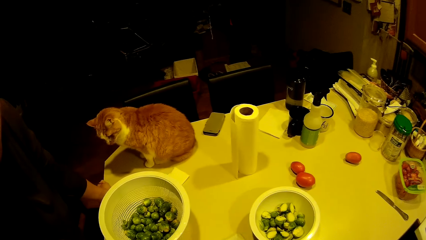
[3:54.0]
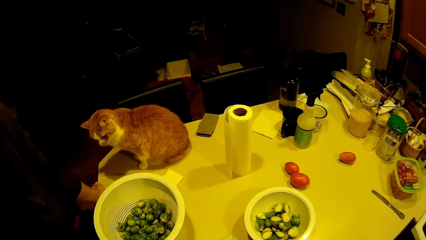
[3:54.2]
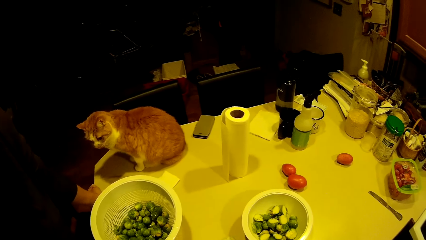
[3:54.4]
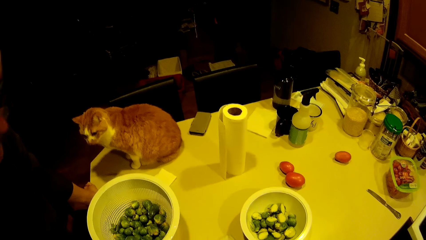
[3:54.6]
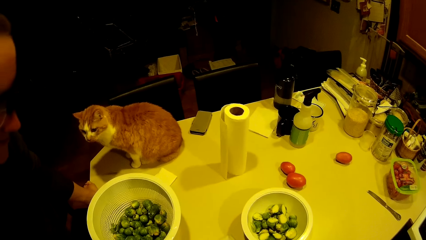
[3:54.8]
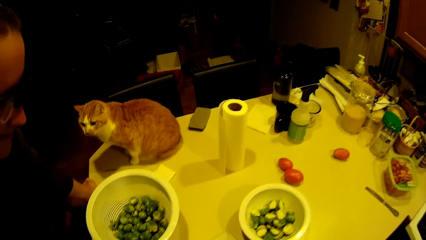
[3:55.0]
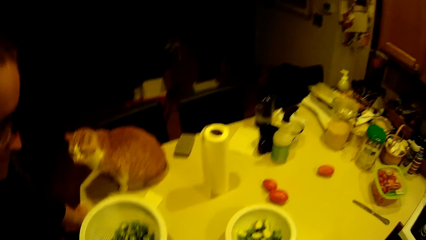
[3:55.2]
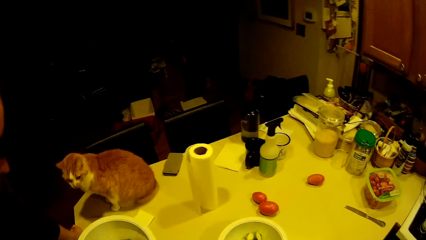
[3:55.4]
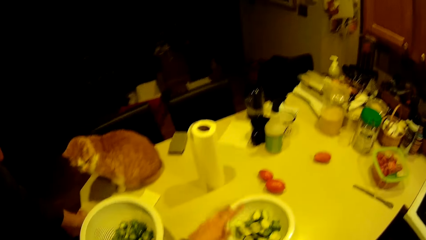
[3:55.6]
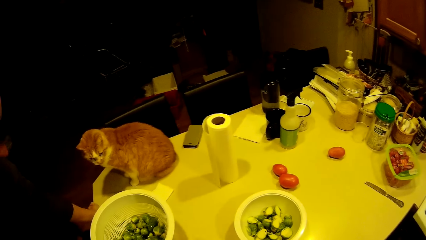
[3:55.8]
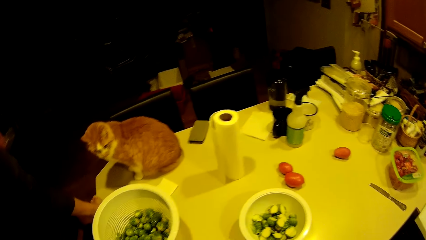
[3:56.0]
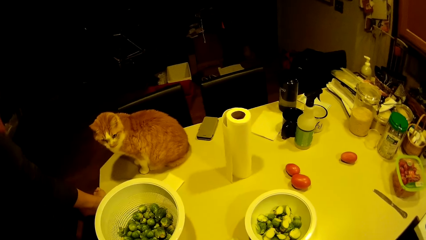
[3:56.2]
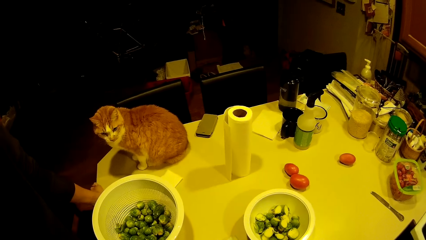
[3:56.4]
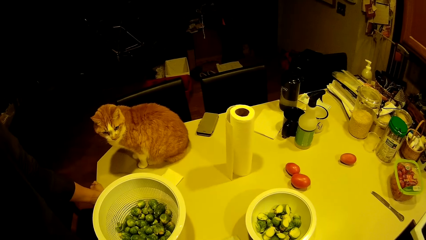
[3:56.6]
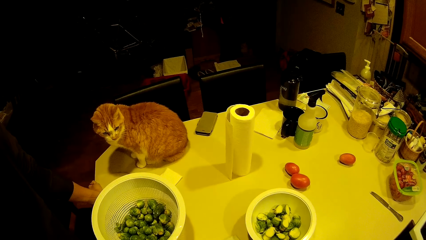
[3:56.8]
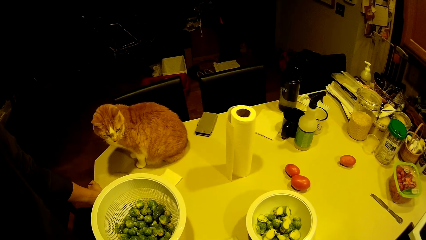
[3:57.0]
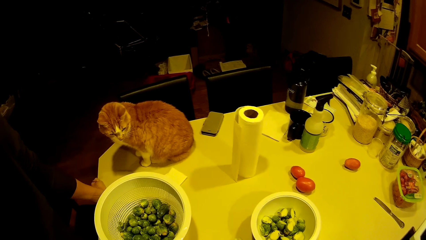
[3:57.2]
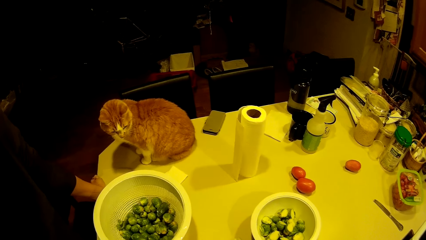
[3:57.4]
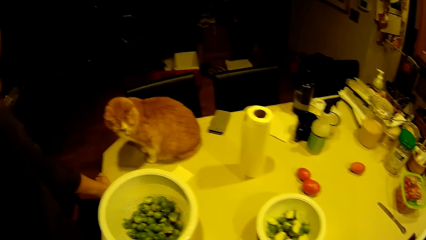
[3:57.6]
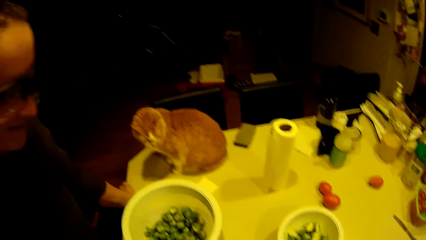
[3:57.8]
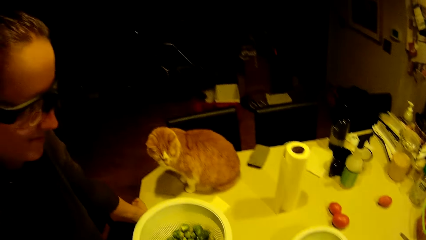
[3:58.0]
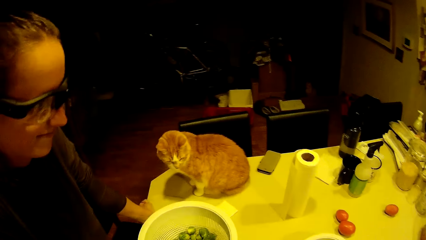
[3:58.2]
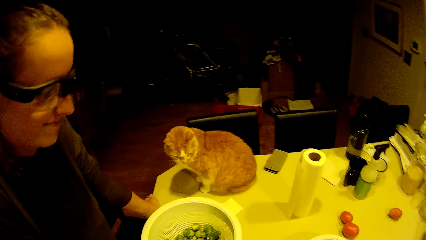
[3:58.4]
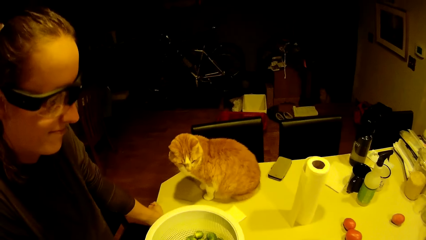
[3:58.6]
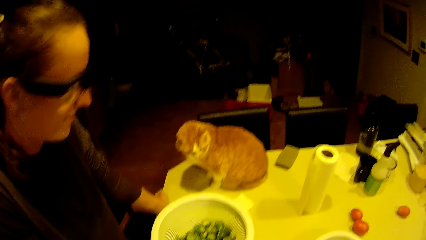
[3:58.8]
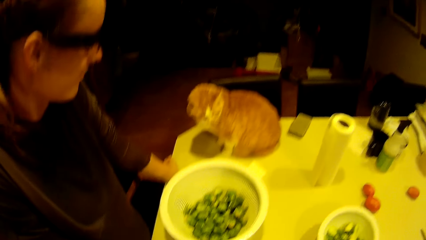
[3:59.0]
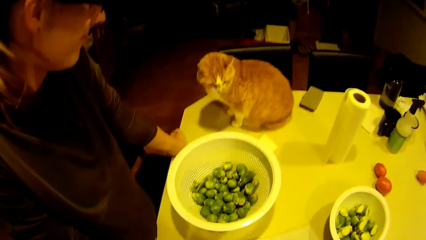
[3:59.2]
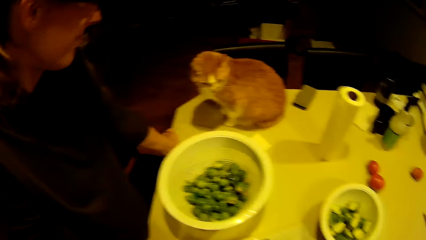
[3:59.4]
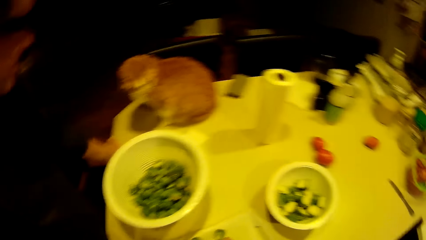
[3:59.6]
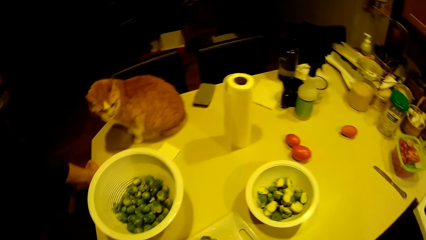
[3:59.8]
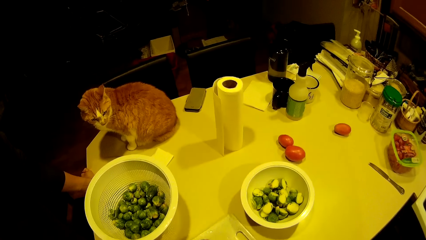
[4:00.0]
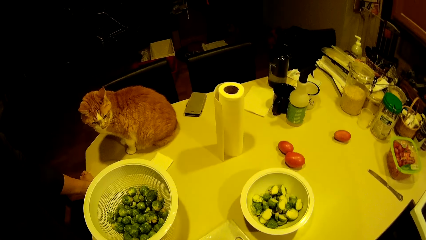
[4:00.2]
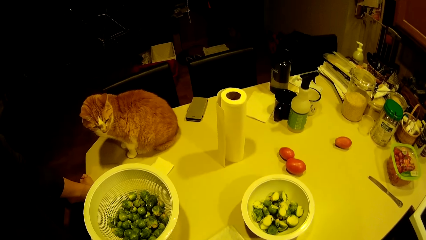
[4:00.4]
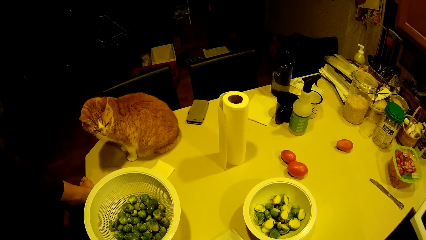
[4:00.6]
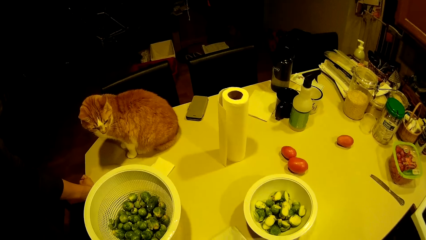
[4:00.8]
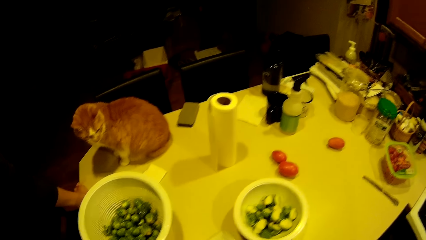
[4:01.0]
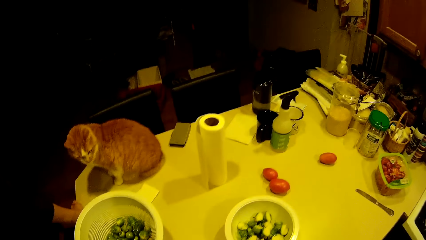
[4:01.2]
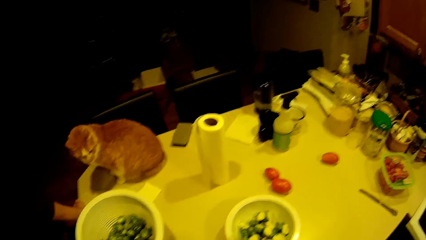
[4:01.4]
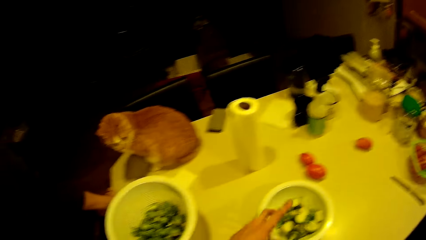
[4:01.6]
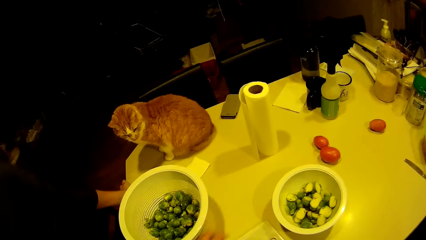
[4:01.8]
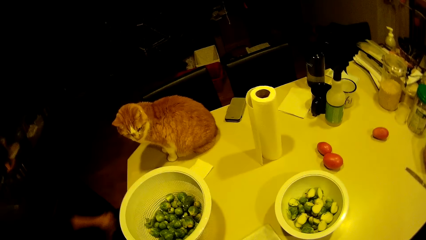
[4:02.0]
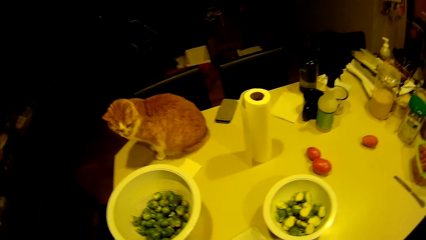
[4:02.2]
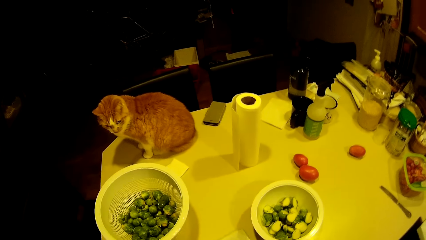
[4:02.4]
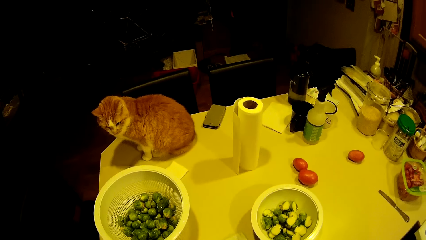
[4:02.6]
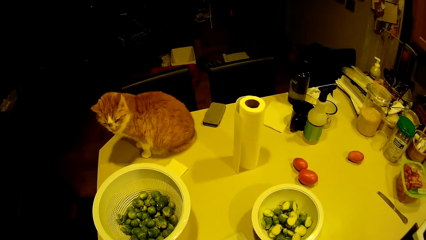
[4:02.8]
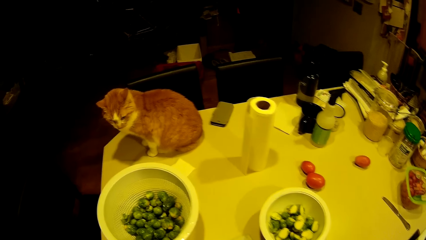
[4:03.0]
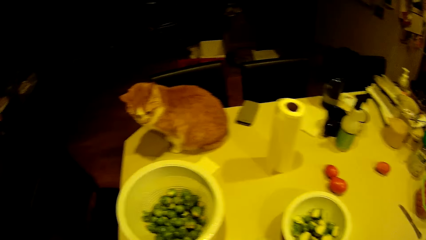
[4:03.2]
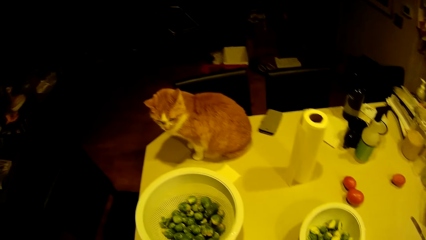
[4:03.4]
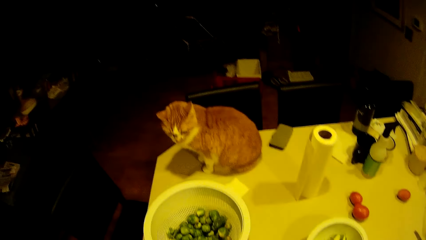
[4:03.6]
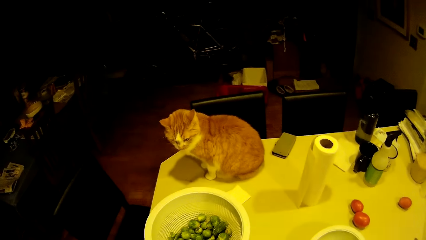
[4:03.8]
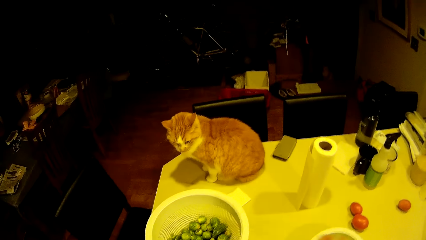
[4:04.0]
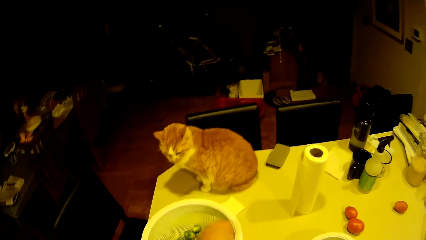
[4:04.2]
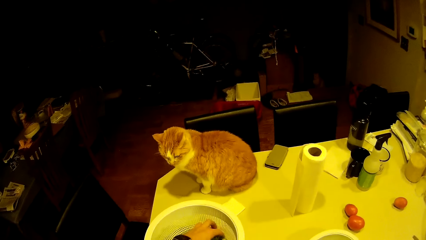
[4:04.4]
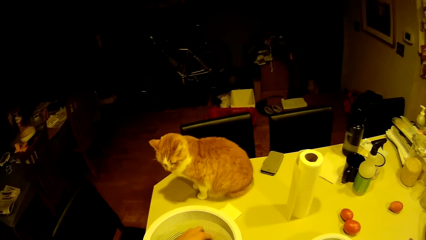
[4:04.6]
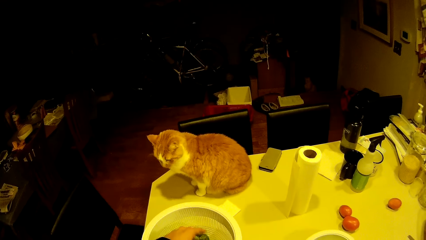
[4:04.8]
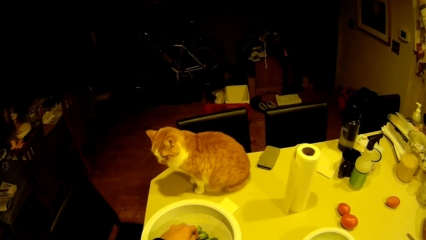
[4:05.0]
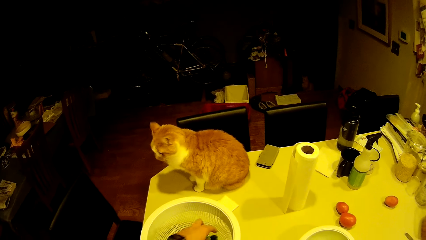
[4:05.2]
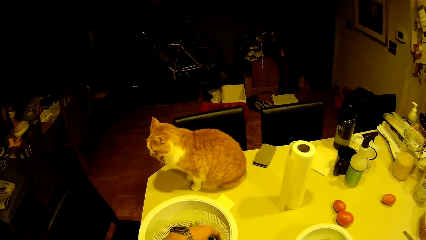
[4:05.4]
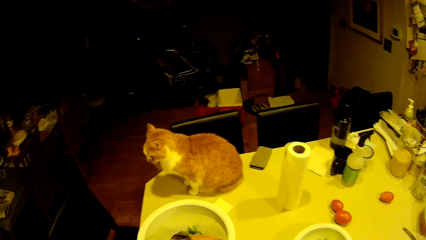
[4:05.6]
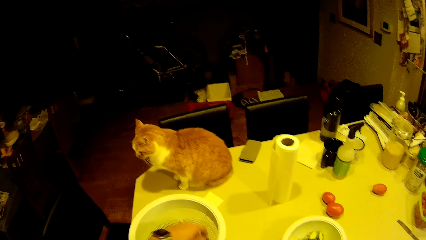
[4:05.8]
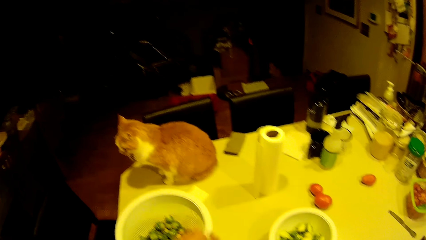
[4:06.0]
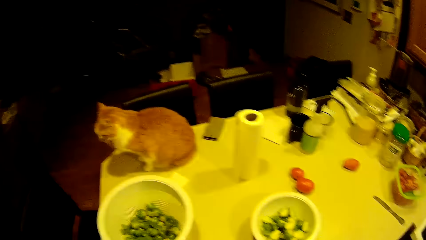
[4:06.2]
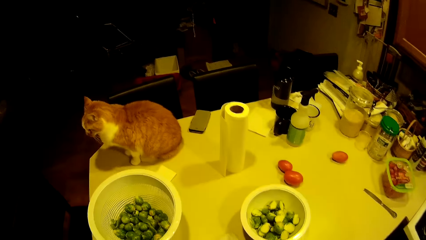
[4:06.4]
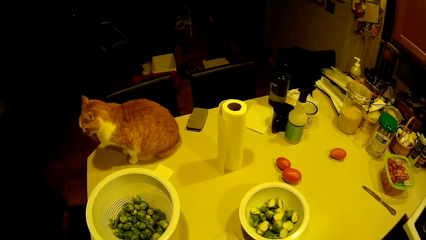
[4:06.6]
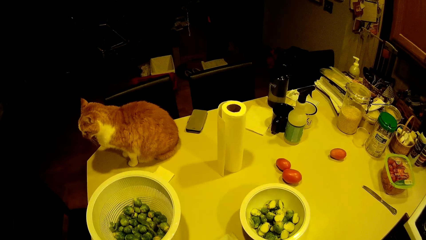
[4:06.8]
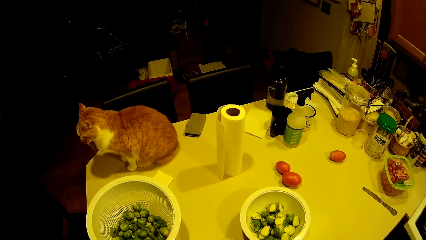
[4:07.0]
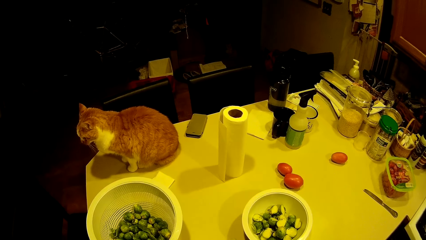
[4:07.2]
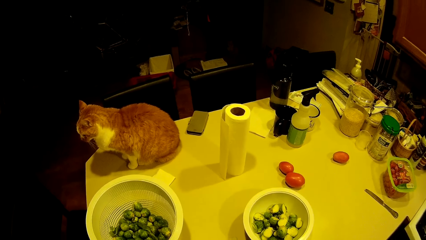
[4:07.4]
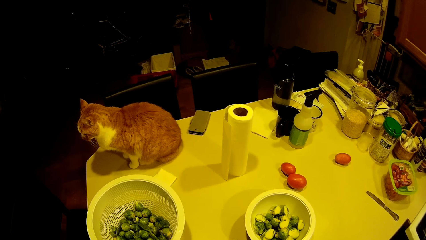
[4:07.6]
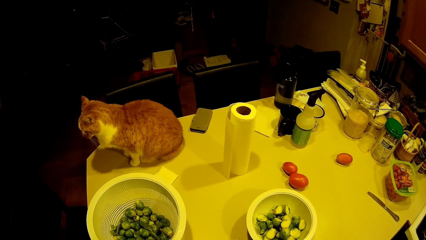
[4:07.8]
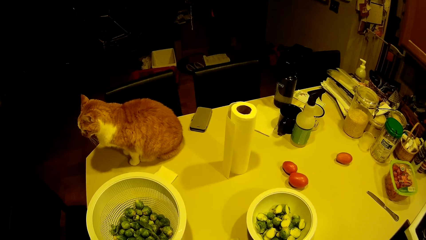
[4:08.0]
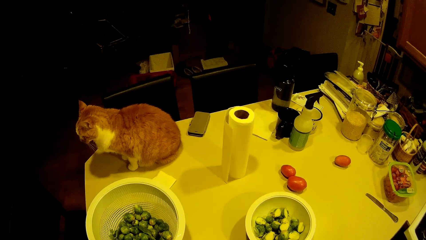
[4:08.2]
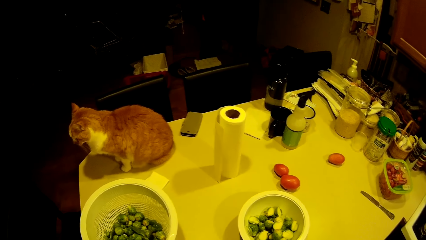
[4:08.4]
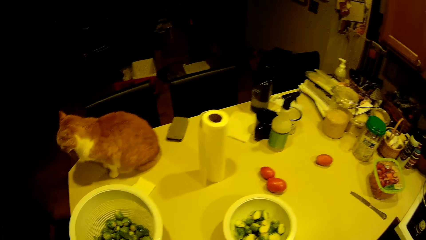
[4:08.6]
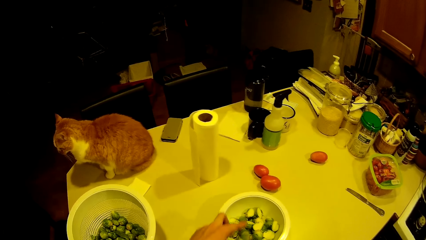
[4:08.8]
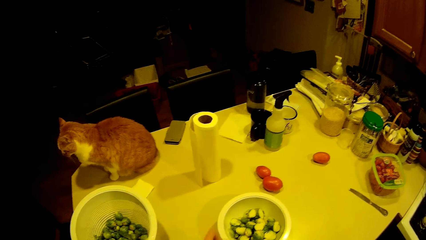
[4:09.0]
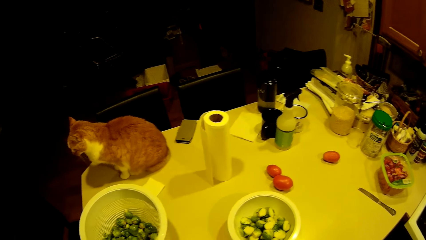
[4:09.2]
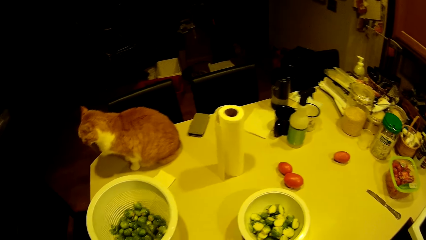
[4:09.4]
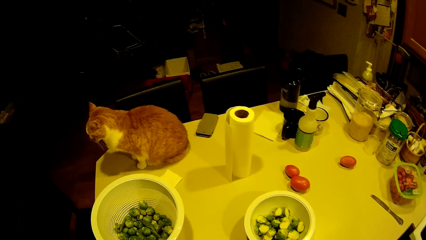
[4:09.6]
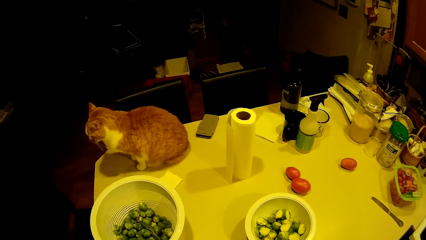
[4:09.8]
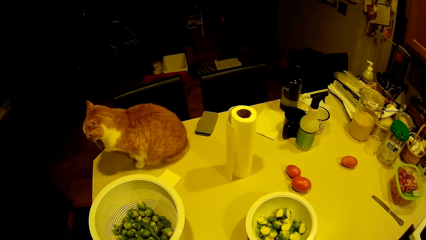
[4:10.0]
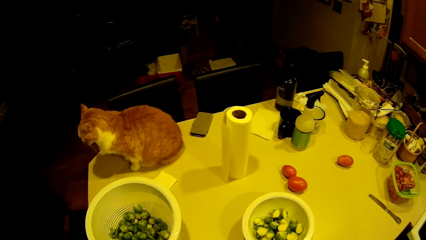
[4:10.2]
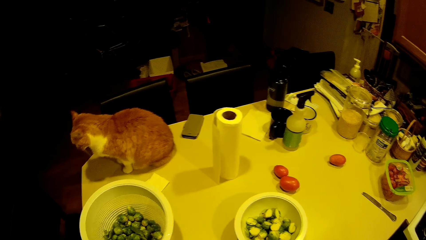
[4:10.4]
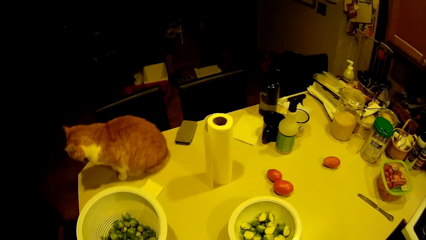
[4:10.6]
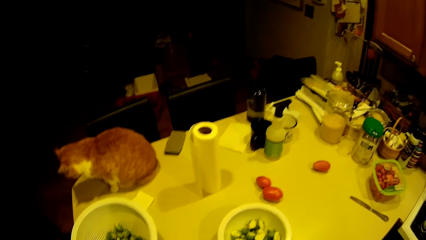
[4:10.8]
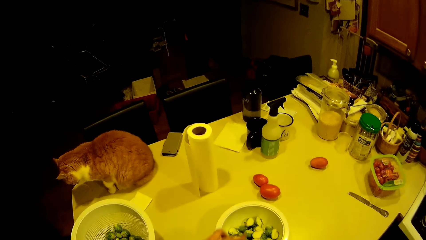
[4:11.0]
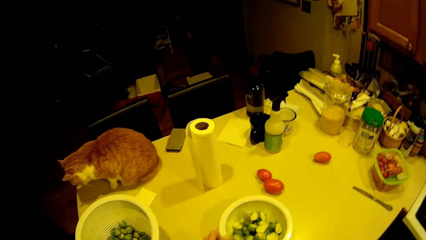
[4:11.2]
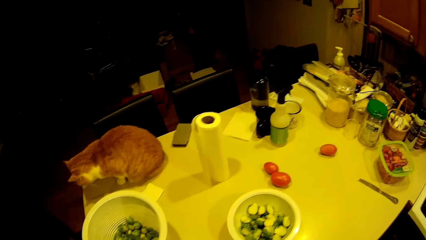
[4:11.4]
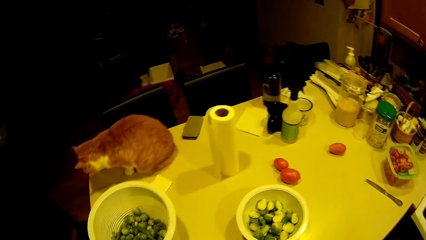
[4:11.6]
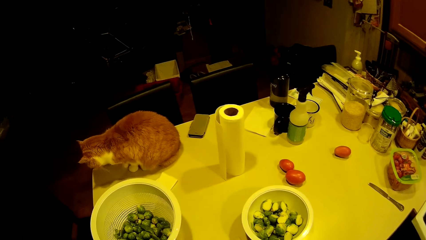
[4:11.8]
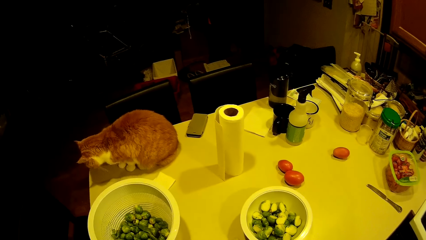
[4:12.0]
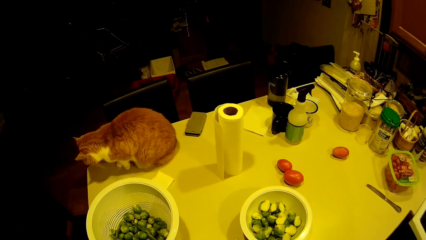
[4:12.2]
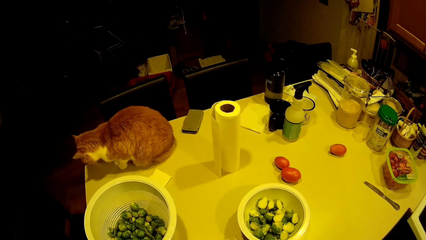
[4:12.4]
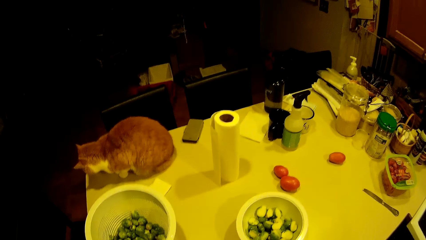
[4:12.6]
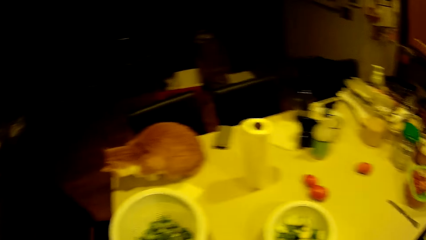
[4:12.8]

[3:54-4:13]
The camera wearer converses with a woman. They look around. They drop the green pea in the bowl. They look around. They take green pea from the filter. They look around. They drop the green pea in the bowl. They look around. They drop the green pea in the bowl. They look around.
